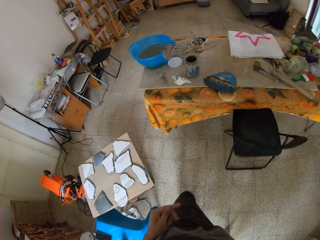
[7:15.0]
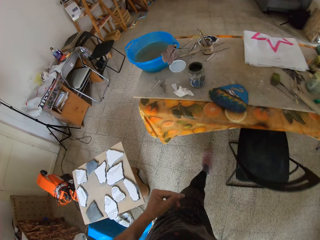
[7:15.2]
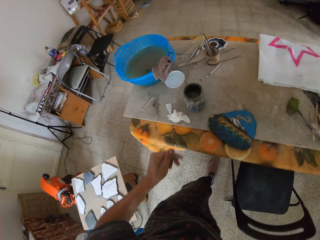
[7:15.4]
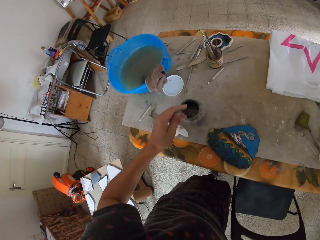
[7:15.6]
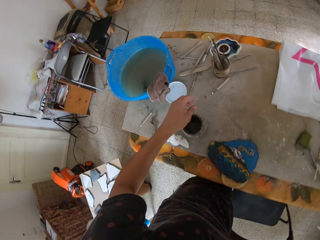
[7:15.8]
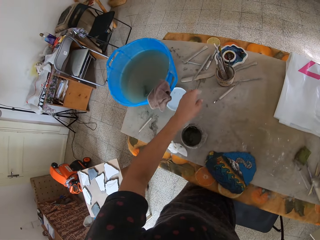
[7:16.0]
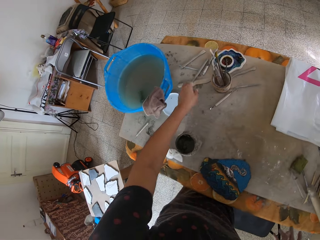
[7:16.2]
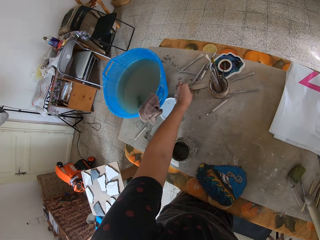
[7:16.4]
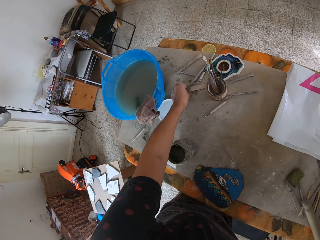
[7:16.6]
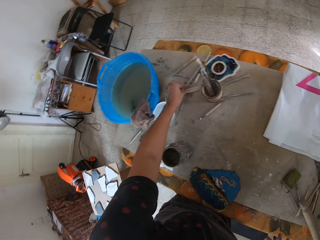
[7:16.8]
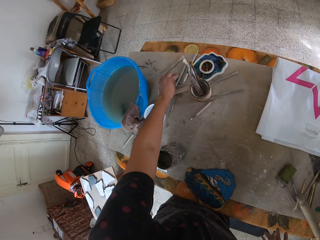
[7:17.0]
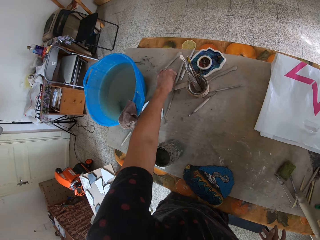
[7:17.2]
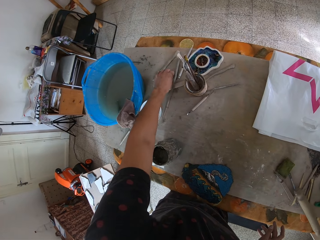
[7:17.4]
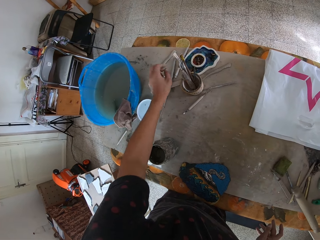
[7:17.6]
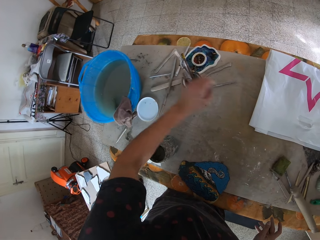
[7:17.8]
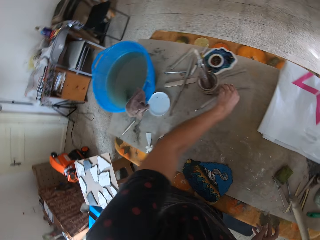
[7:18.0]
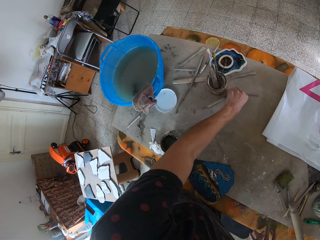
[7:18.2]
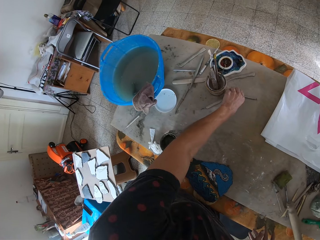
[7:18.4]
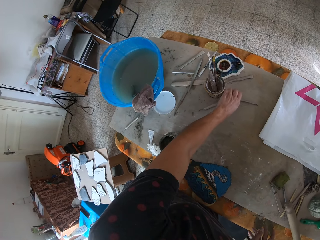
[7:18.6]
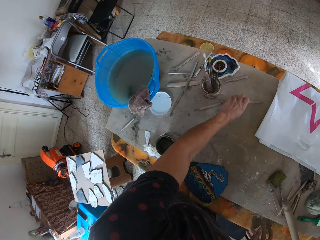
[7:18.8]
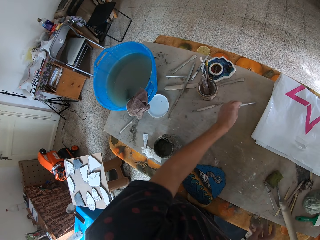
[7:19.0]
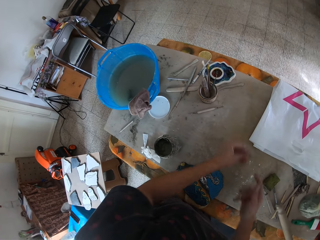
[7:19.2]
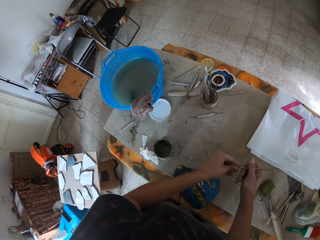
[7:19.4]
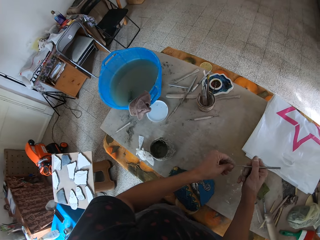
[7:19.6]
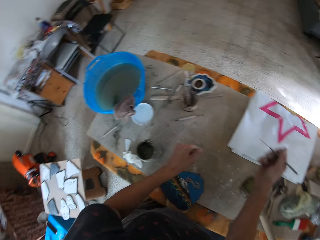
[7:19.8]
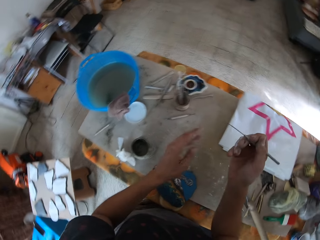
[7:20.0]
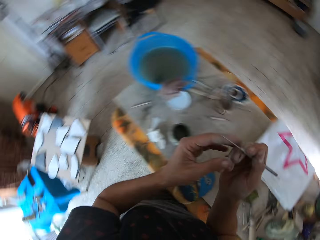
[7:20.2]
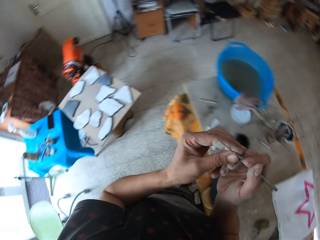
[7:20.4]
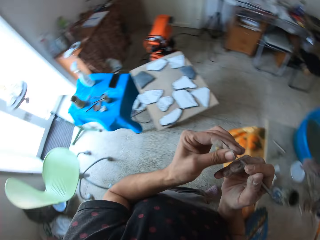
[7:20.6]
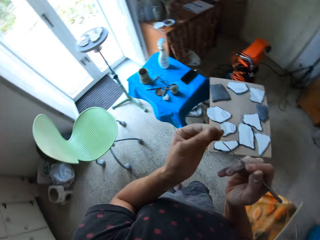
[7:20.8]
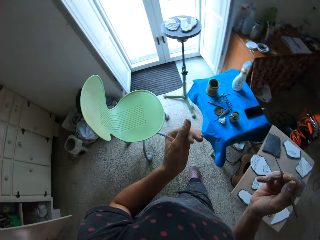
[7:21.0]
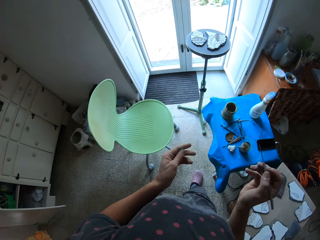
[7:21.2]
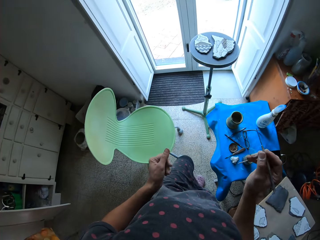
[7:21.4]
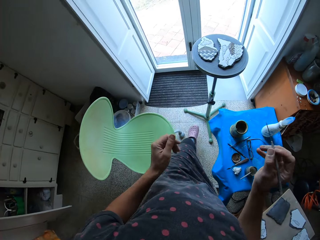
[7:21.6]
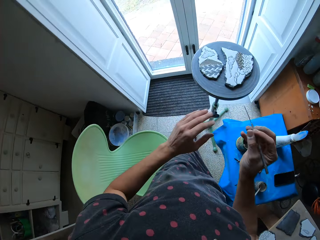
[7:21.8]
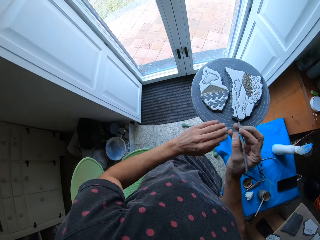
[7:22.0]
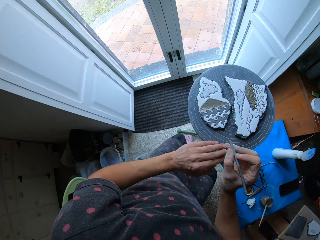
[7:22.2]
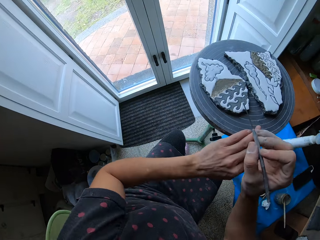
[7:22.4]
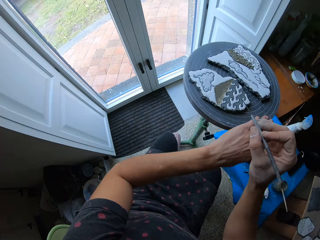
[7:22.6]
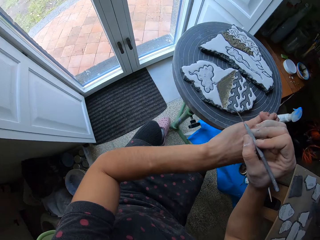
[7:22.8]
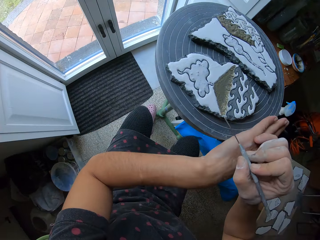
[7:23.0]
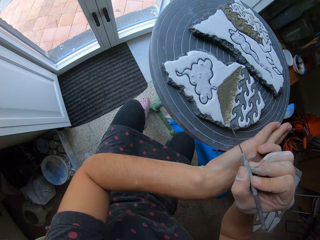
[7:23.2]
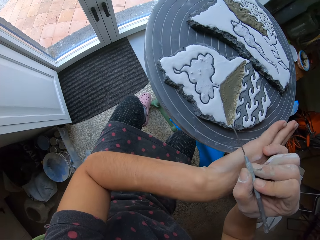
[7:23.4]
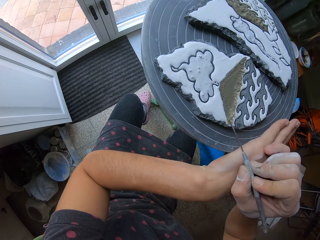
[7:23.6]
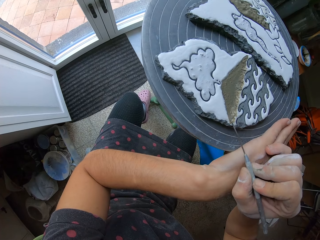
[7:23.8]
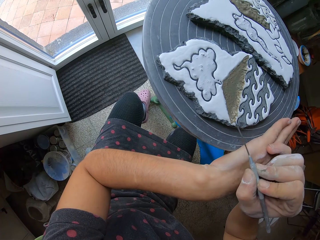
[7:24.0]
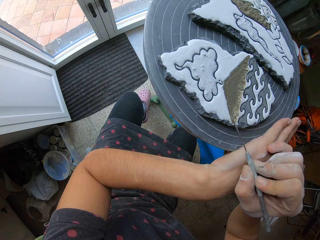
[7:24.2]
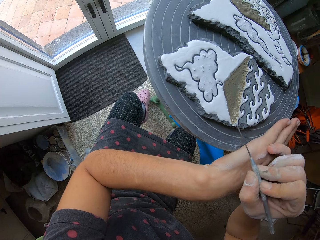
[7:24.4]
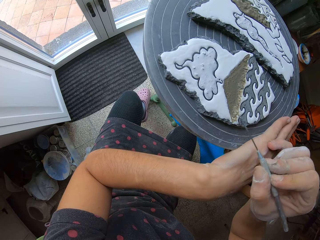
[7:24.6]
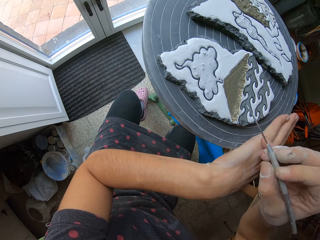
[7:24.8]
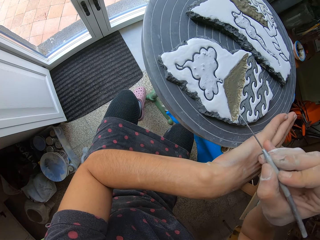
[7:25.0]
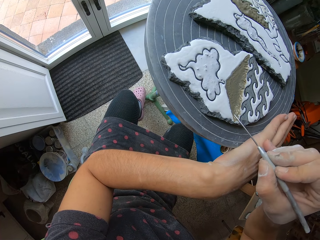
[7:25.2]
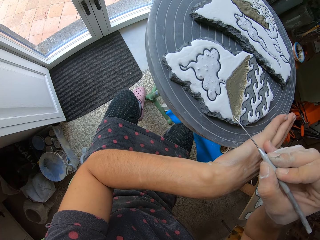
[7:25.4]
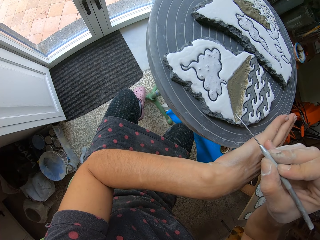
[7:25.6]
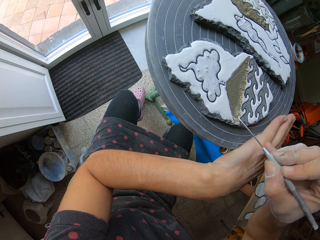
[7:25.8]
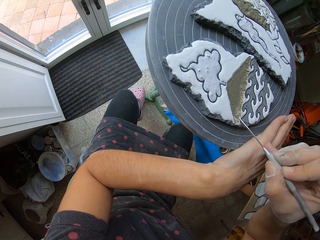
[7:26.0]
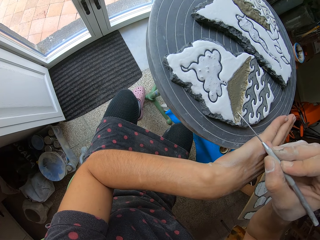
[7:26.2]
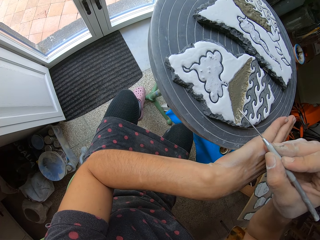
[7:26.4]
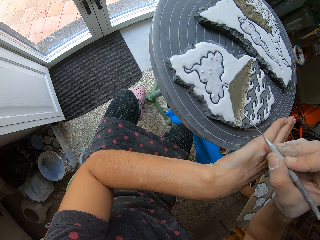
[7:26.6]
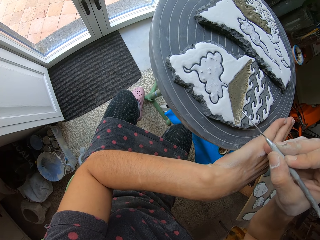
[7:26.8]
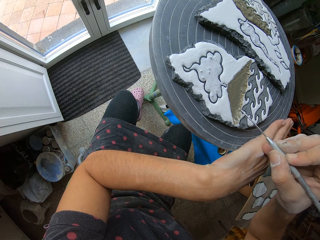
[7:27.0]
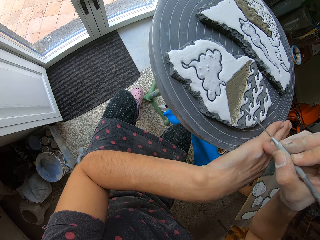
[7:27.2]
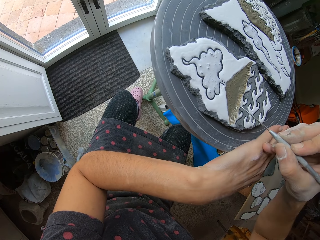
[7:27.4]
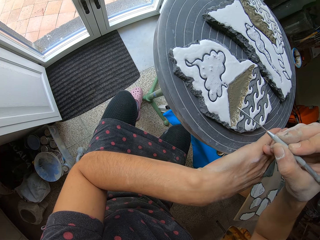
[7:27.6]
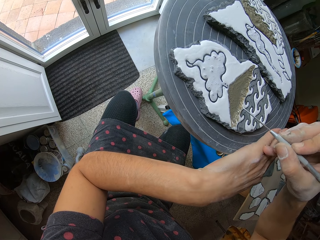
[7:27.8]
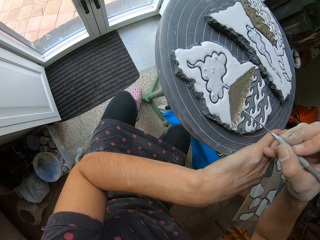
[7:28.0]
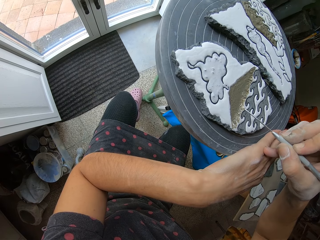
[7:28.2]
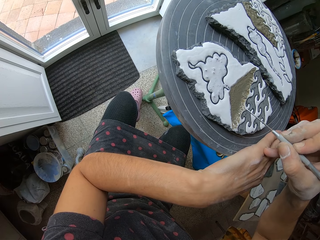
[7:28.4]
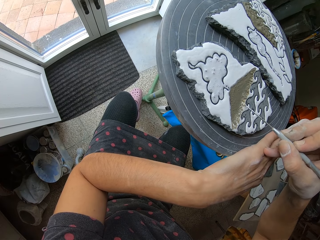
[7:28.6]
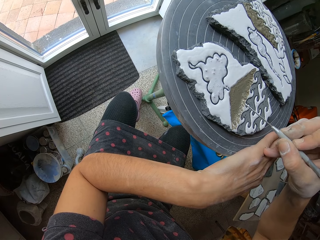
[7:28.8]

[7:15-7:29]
The camera wearer picks up a sculpting tool from the table. They open the sculpting tool. They walk around, sit down, and make a pattern on the clay using the sculpting tool. They paint the craft with a crafting tool.

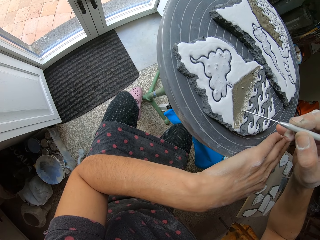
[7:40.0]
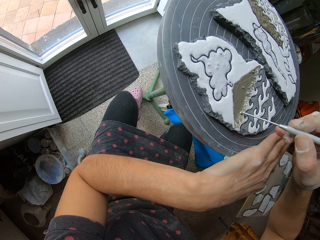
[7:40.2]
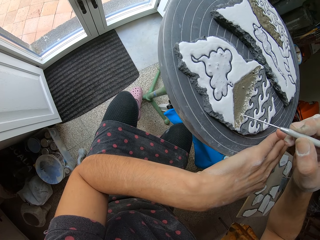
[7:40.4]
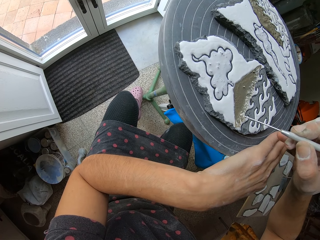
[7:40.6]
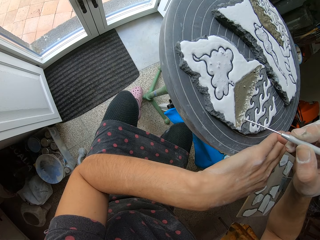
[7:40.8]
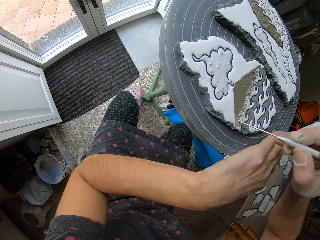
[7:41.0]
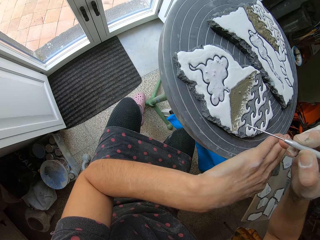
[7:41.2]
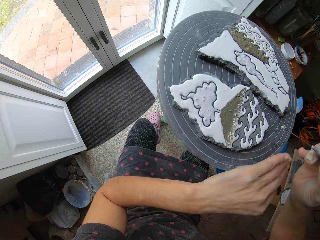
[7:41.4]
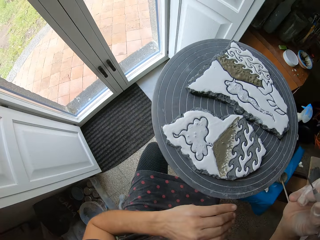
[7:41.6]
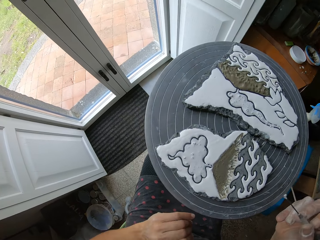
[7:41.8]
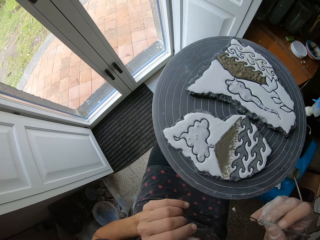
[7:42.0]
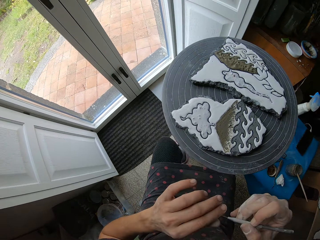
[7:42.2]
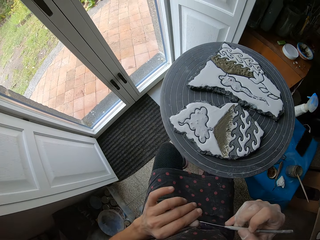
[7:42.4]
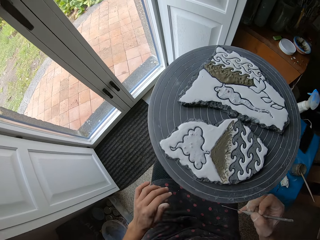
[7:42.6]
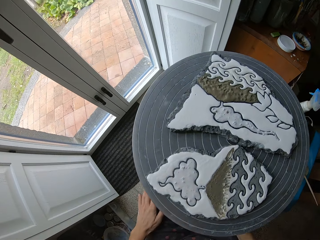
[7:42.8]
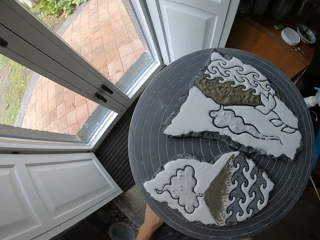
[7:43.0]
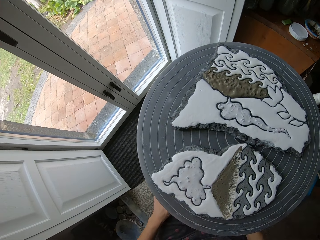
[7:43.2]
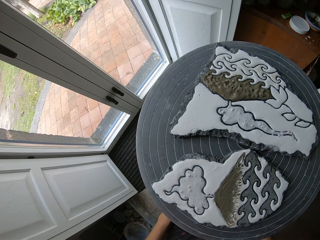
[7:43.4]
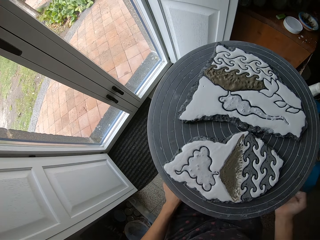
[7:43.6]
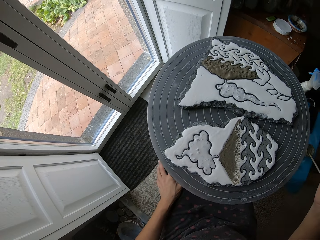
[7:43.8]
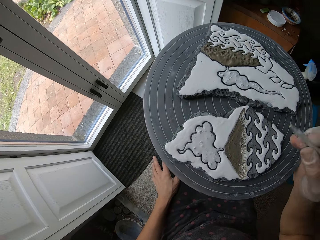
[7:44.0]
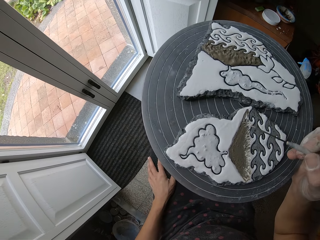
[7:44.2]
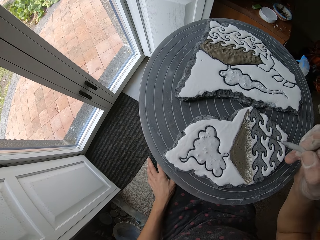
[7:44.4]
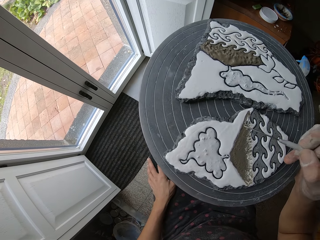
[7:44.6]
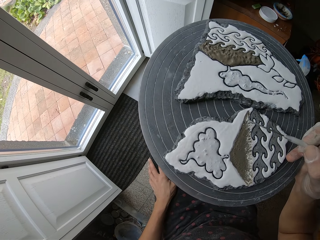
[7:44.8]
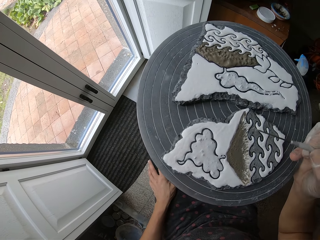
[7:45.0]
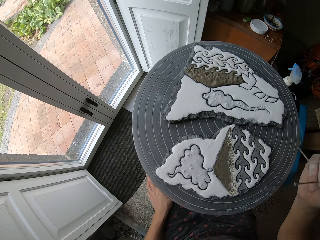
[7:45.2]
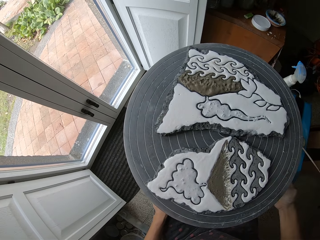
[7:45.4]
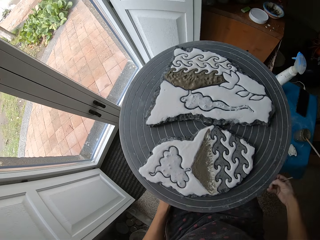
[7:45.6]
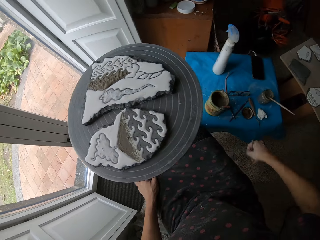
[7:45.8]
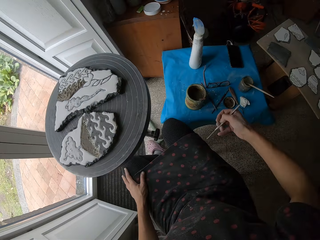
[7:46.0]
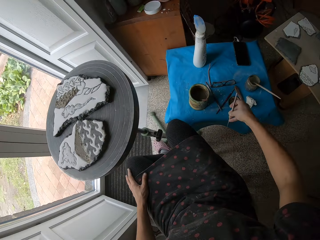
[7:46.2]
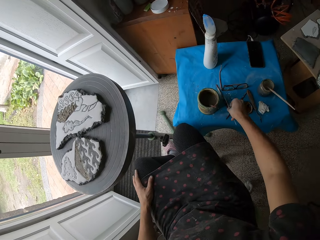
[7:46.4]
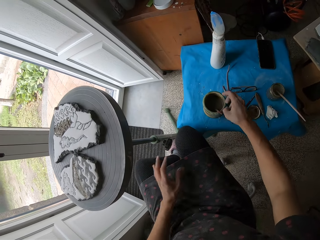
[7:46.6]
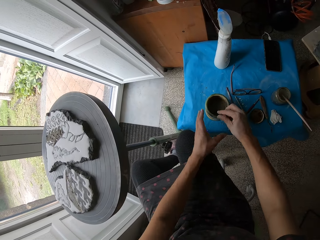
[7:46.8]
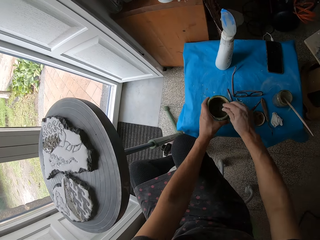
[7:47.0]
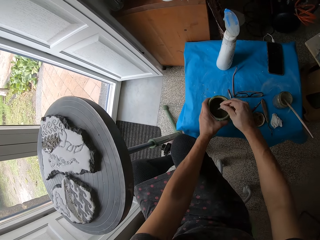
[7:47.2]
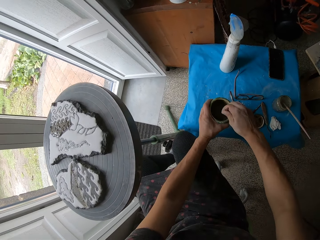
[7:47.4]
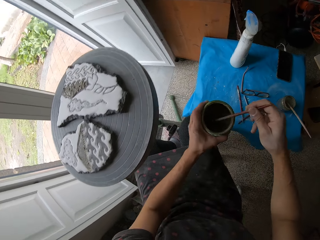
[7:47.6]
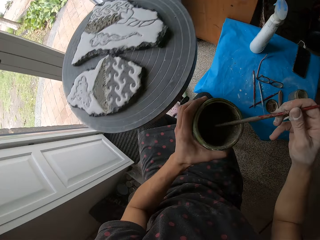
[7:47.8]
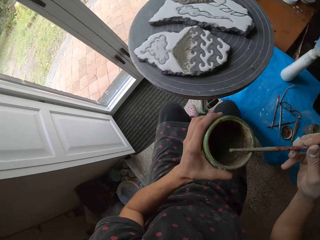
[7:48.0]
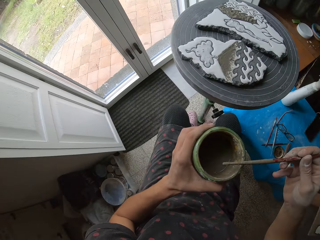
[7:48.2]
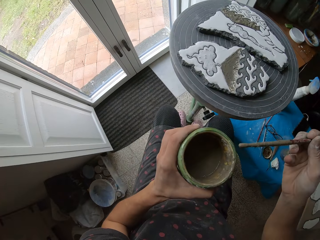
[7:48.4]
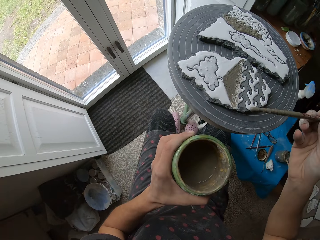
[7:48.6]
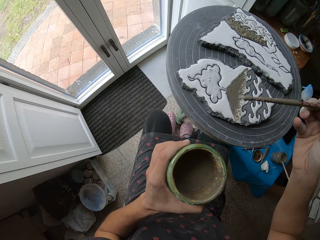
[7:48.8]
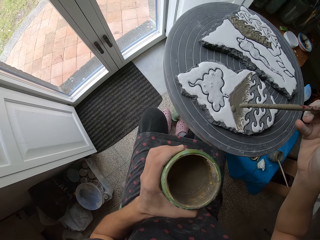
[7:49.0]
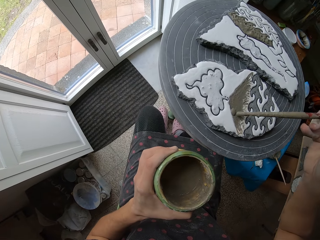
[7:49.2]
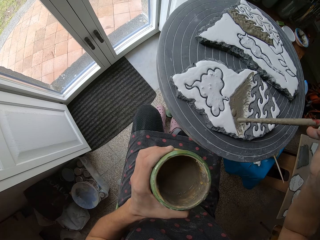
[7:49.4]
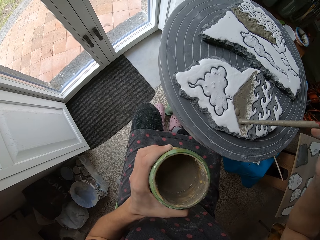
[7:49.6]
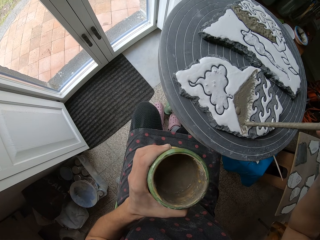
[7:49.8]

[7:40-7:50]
The camera wearer moves the hands. They wipe the sculpting tool. They do something. They make a pattern on the clay using the sculpting tool. They wipe the sculpting tool on the apron. They put the sculpting tool on the table. They pick up the paint container. They hold the paint with the left hand. They pick up the brush. They paint the clay with the brush.
